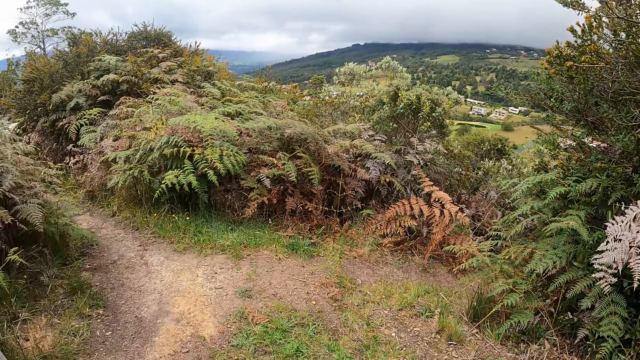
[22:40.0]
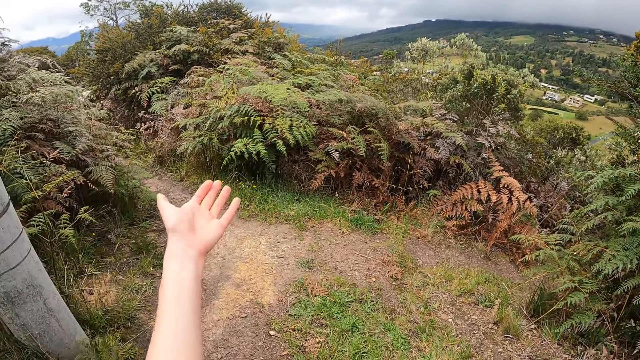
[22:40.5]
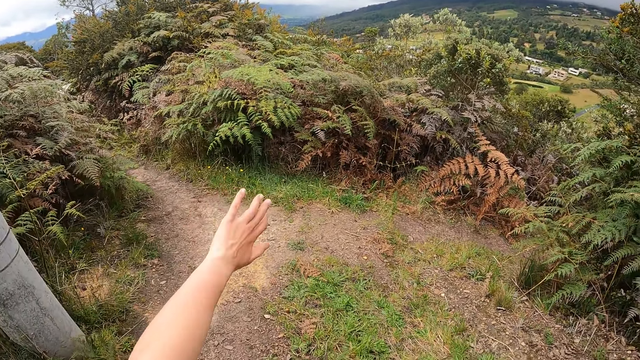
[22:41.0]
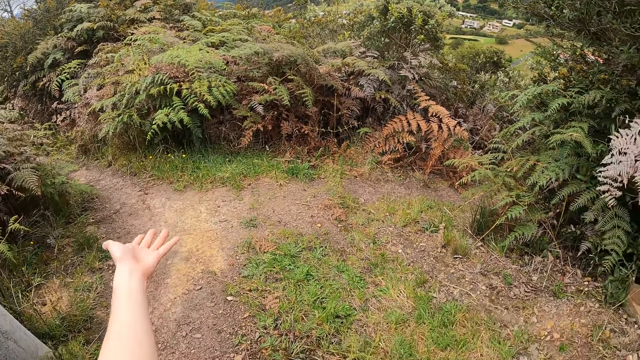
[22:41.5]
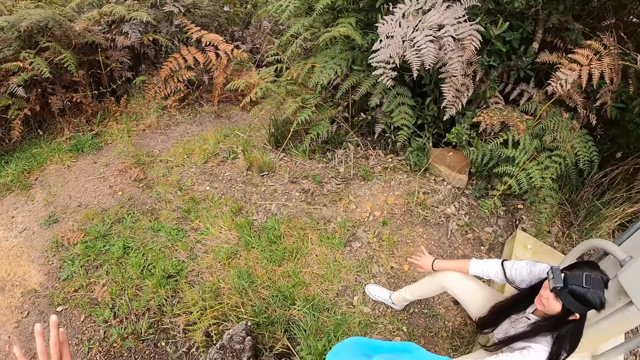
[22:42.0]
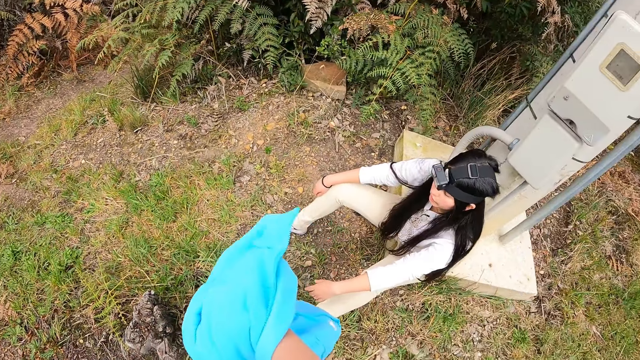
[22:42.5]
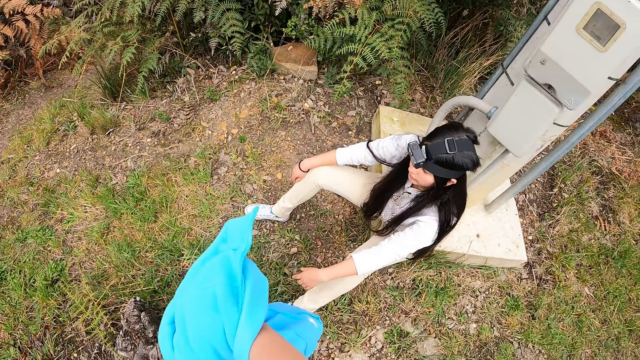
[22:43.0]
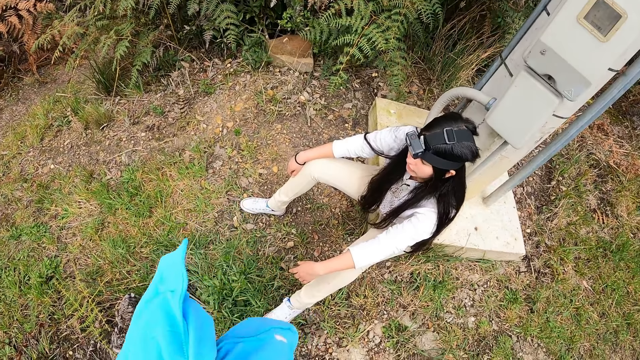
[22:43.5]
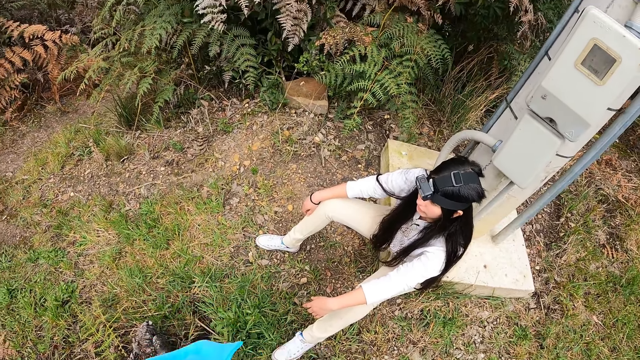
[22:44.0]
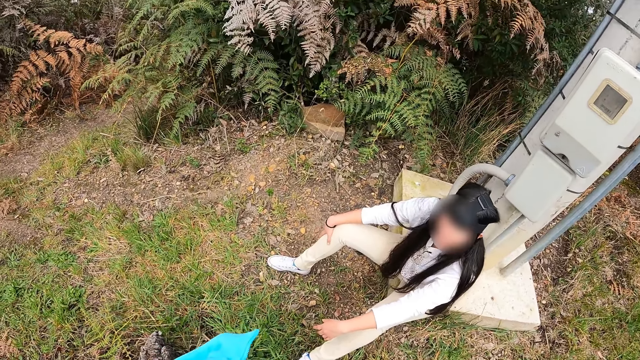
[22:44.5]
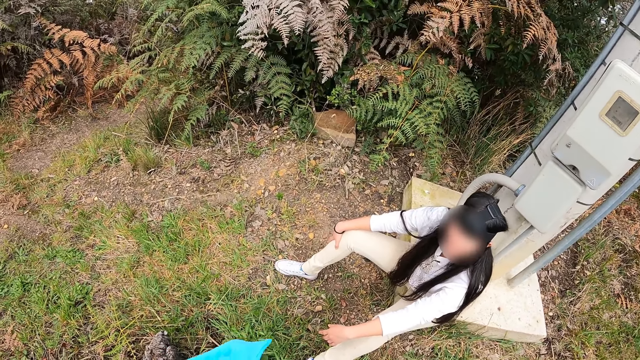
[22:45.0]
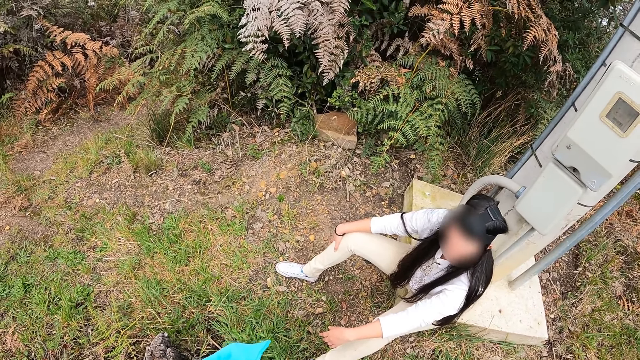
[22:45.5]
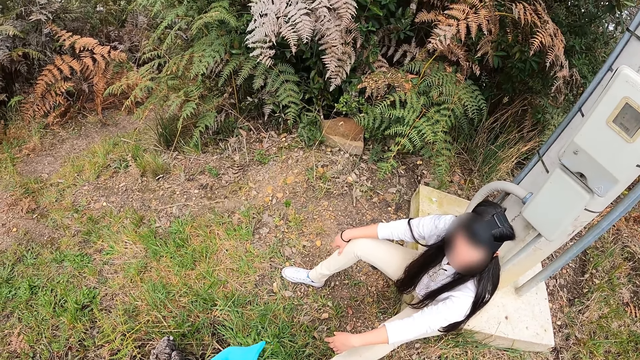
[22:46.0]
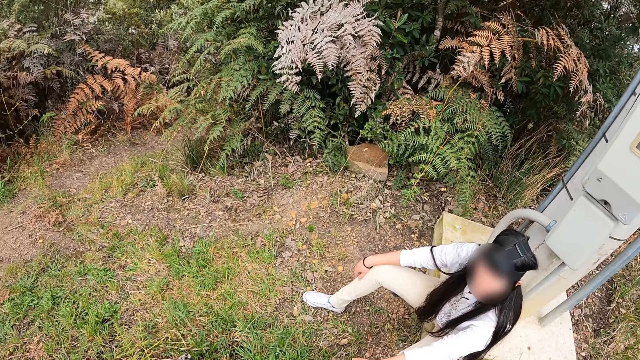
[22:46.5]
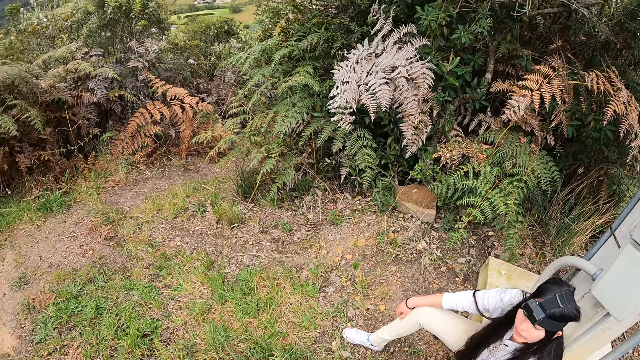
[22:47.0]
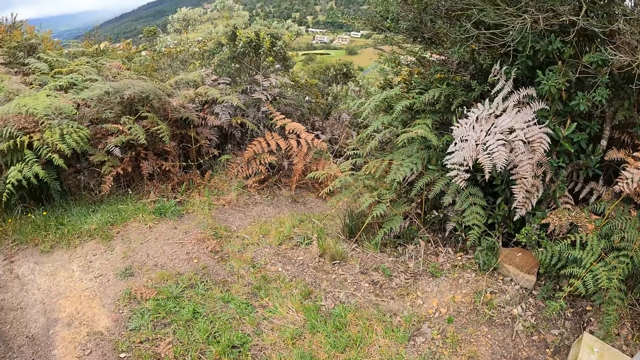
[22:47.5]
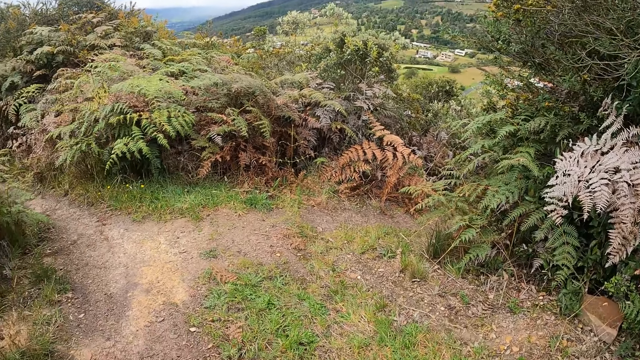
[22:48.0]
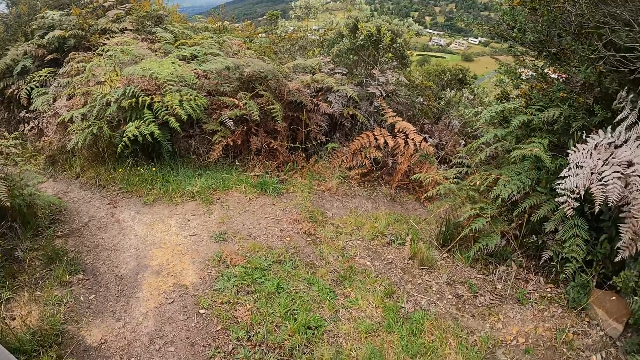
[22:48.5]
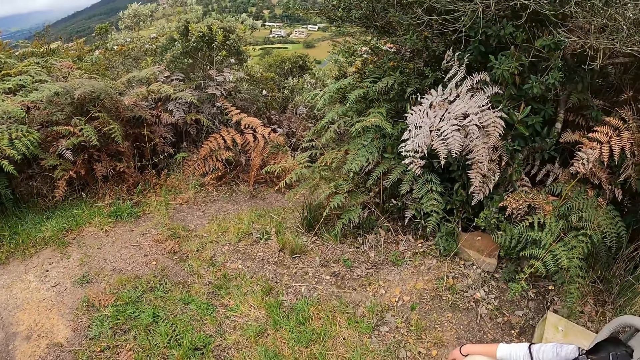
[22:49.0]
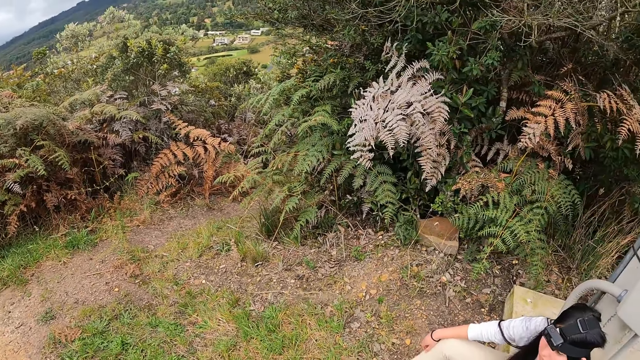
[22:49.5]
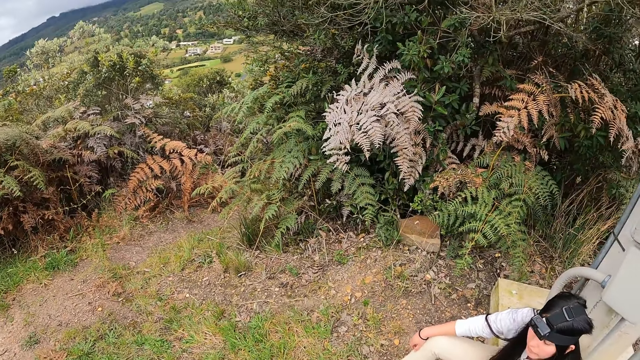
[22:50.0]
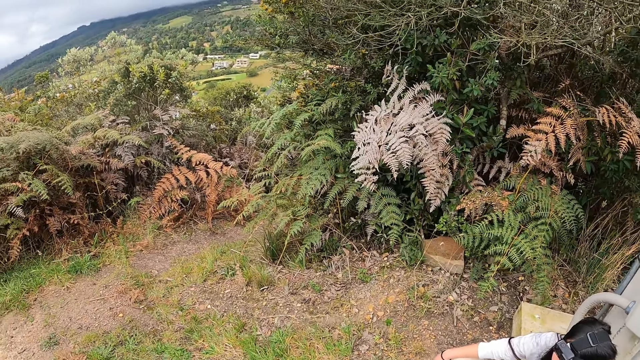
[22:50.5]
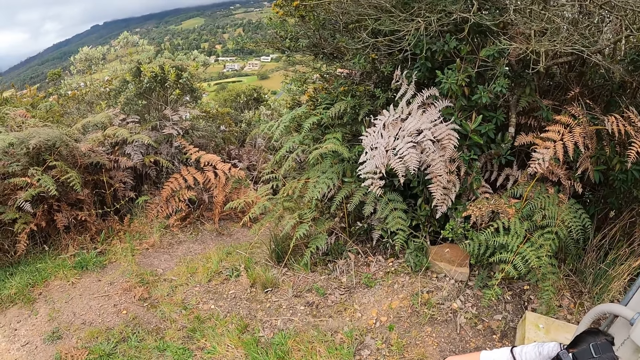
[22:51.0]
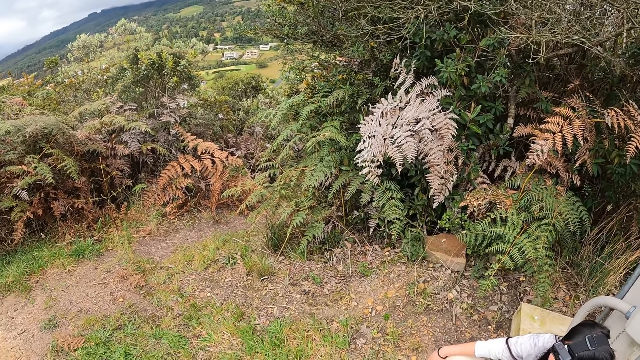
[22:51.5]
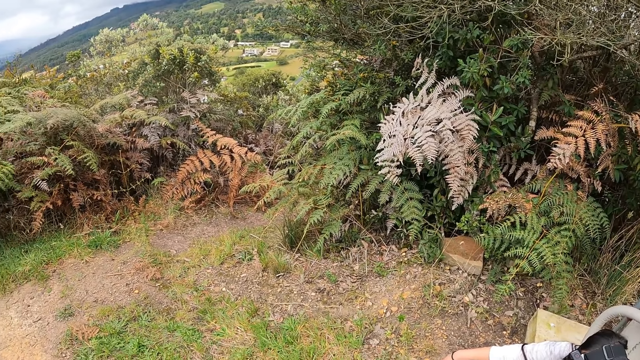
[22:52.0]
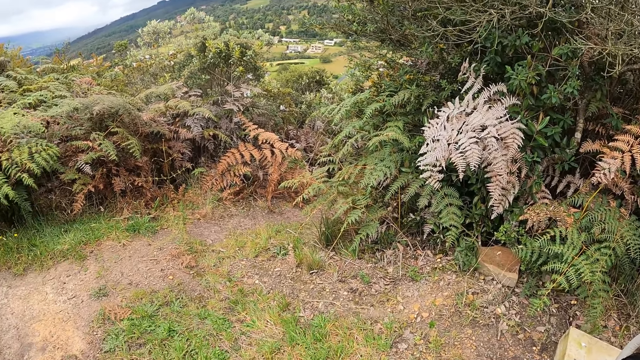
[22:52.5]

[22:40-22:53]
The camera wearer interacts with the woman. They move the hand. They hold the sweater. They look around the thicket.

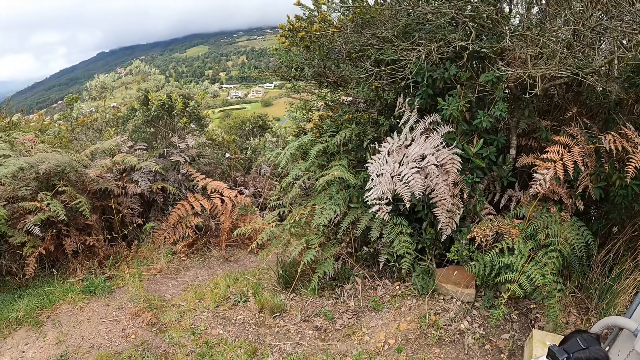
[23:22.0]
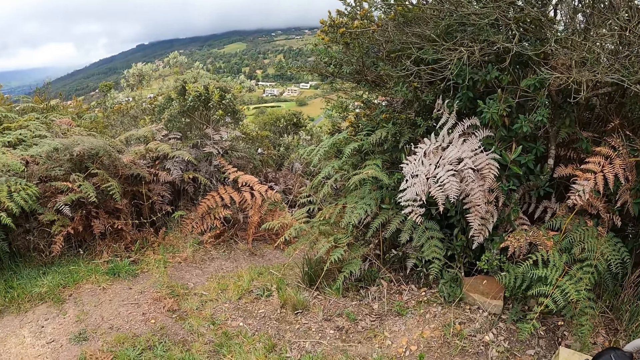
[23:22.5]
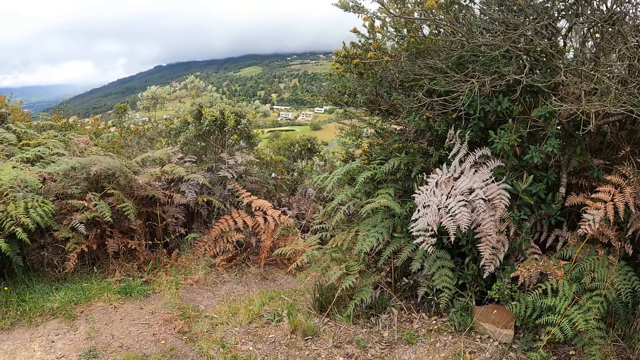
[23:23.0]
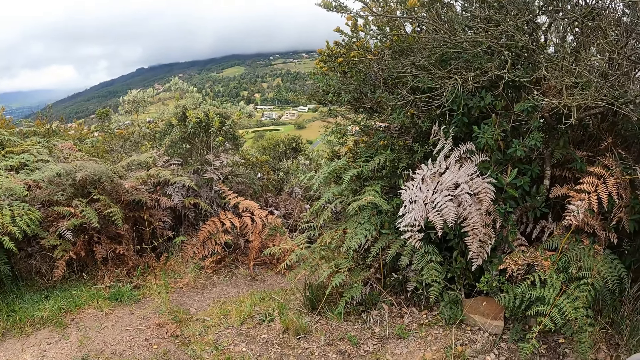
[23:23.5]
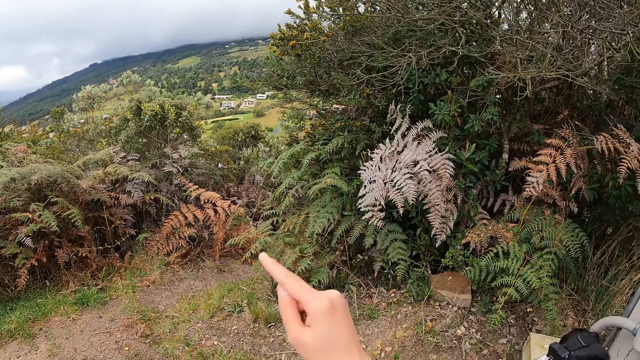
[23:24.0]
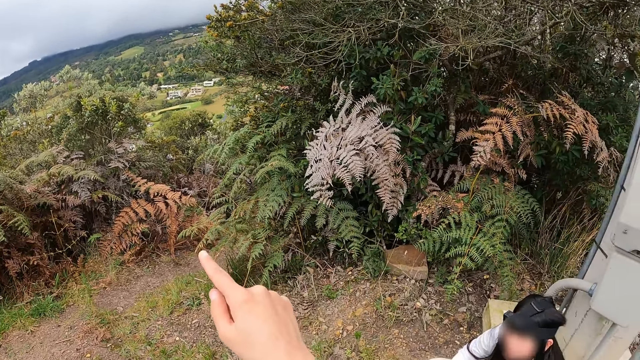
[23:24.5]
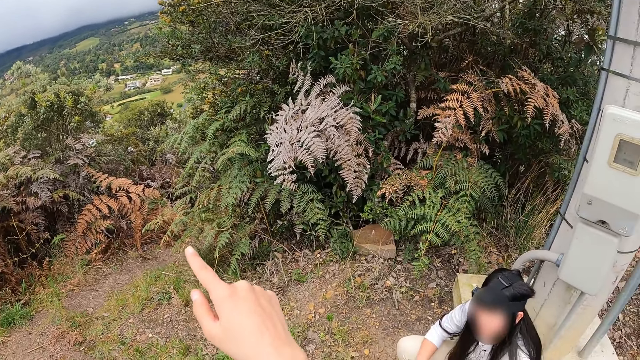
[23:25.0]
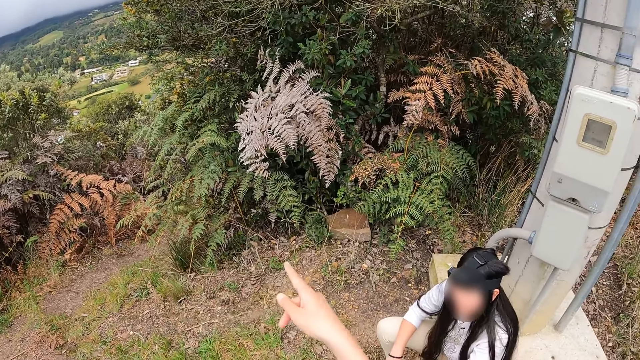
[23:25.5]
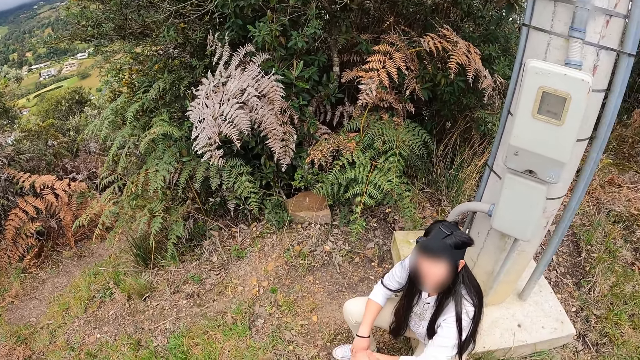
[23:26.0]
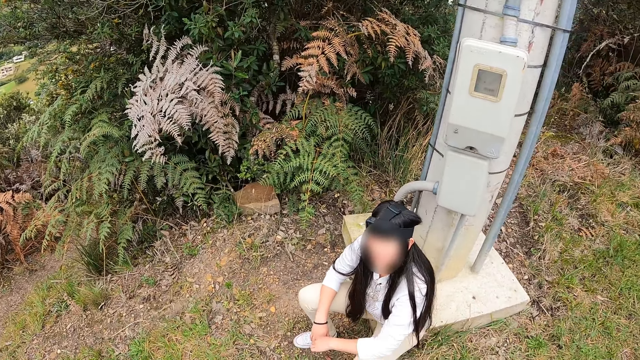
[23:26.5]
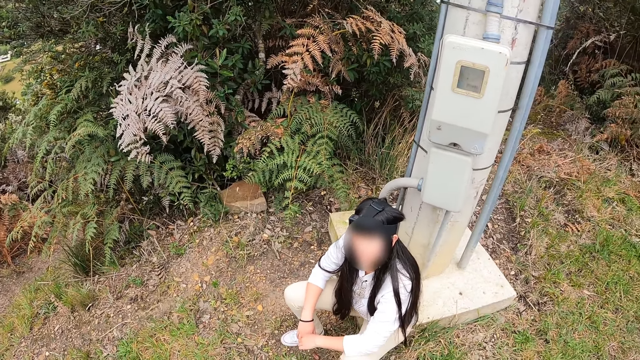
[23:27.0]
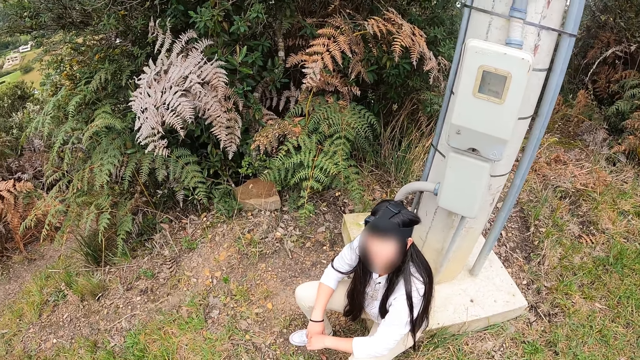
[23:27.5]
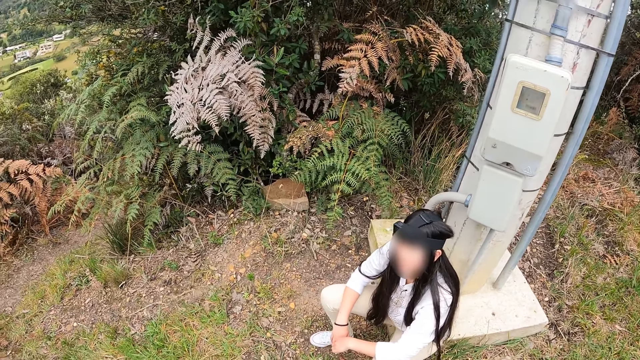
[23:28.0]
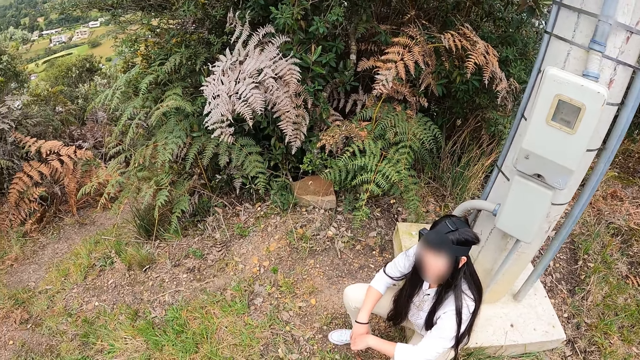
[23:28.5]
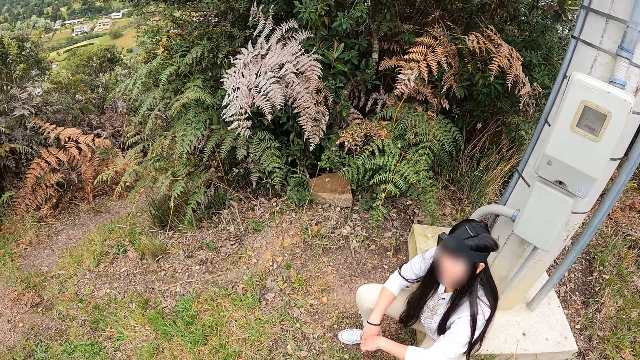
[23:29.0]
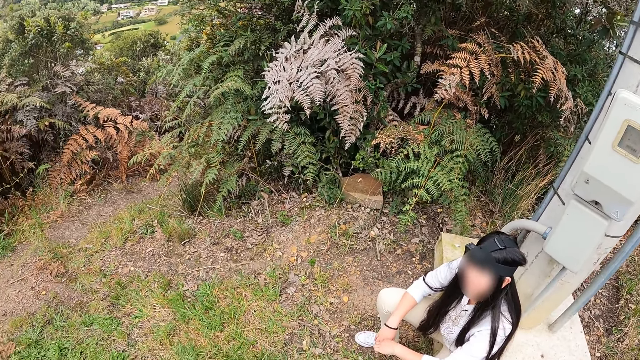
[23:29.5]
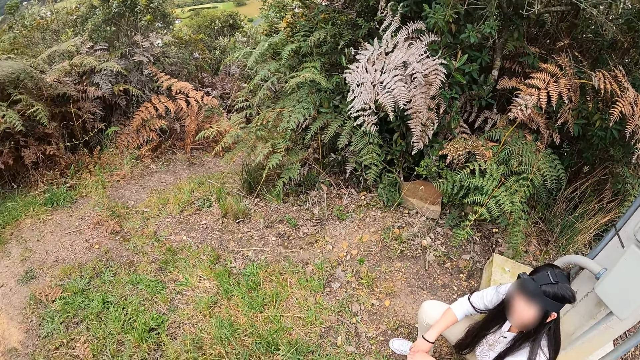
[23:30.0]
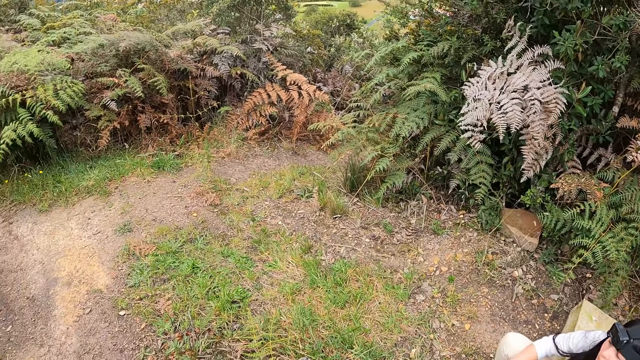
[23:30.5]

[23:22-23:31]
The camera wearer gestures with her right hand. She points at the thicket. She converses with a lady.
